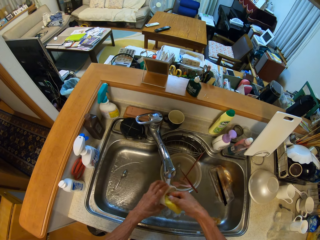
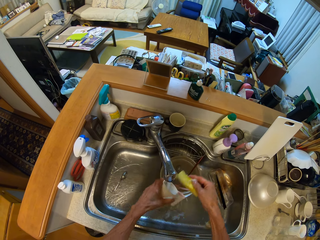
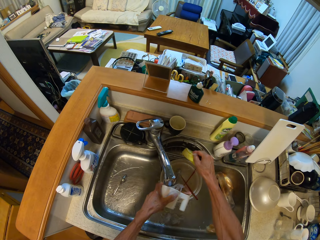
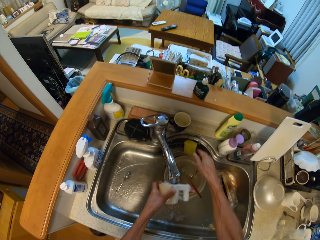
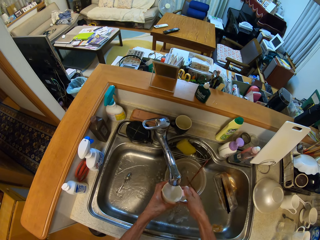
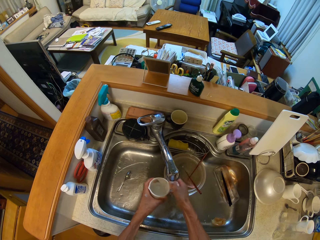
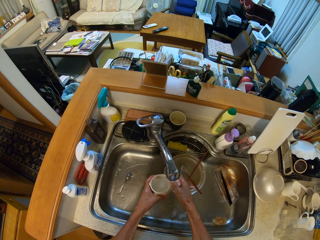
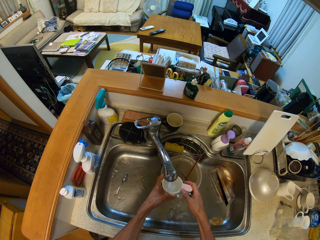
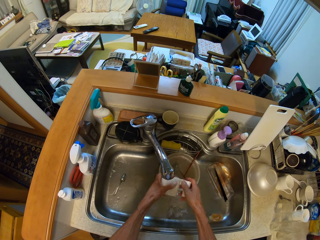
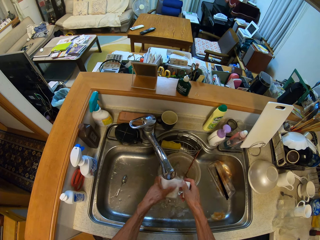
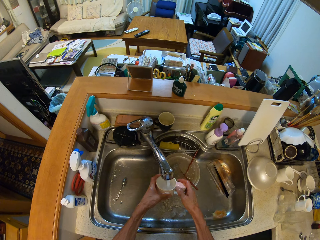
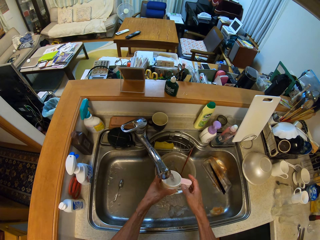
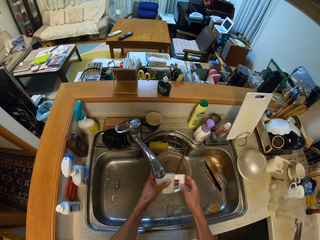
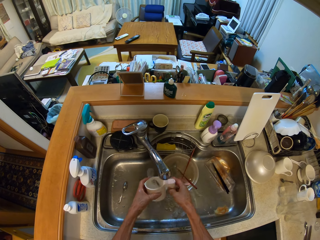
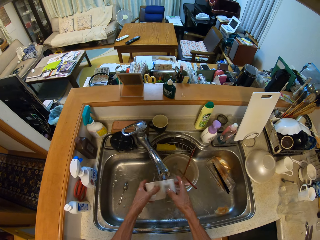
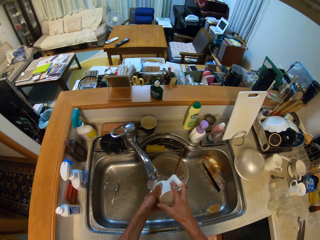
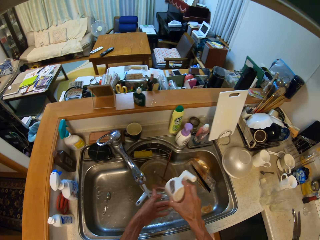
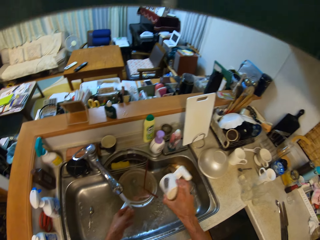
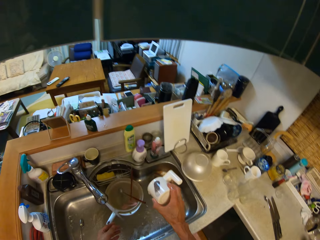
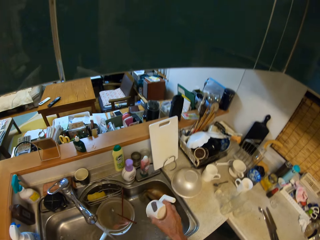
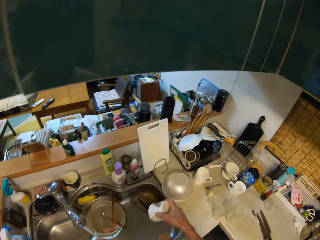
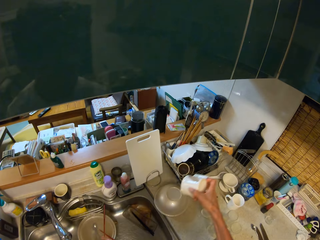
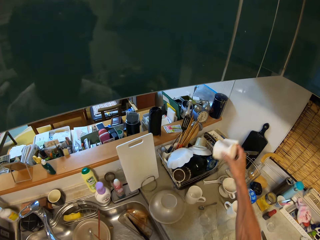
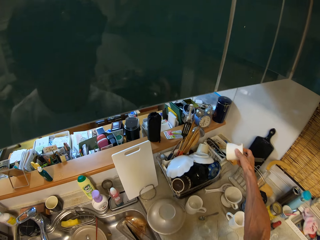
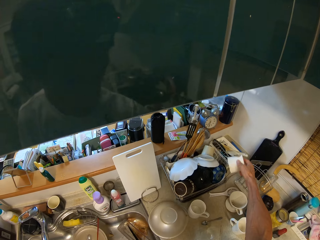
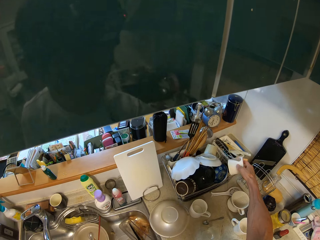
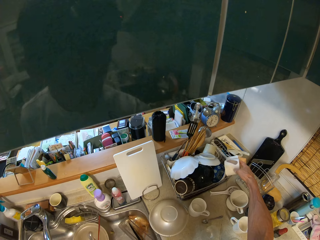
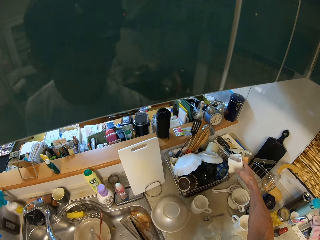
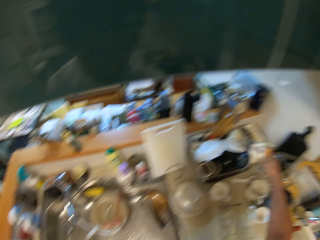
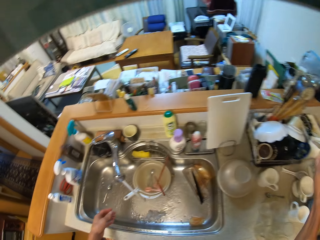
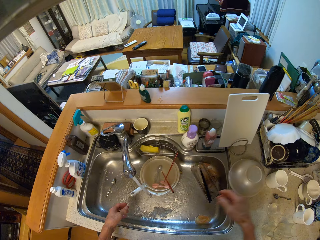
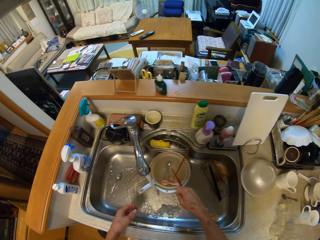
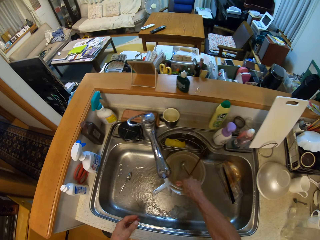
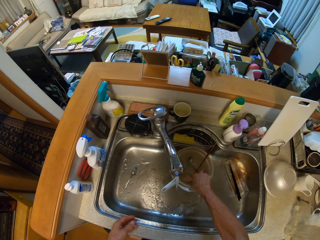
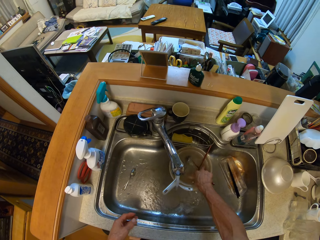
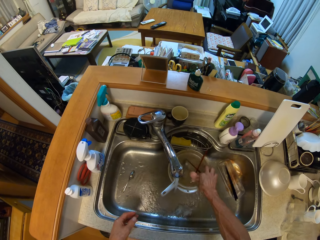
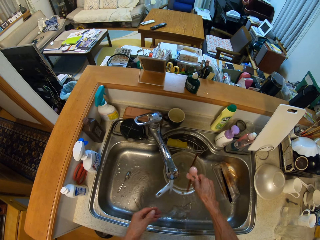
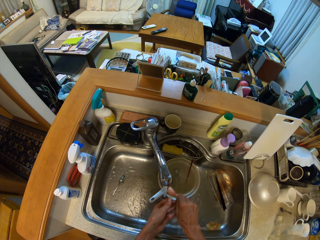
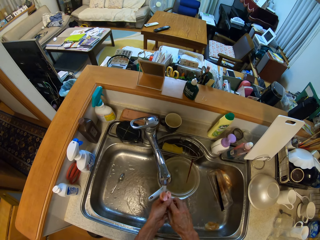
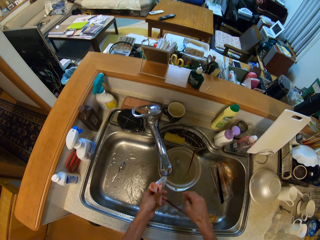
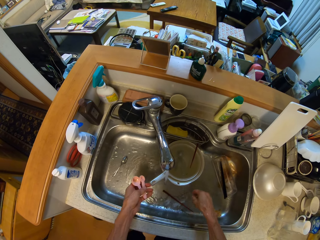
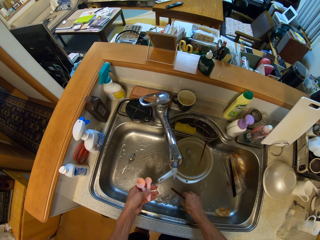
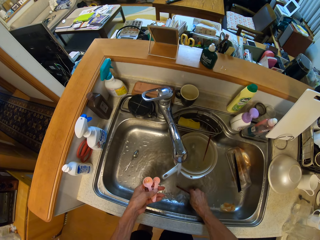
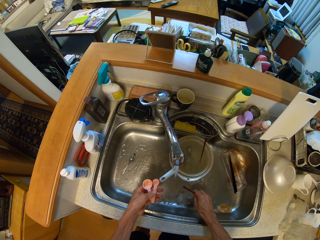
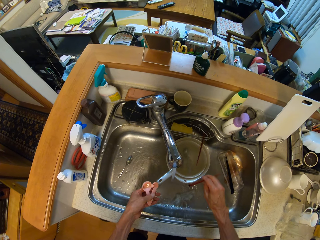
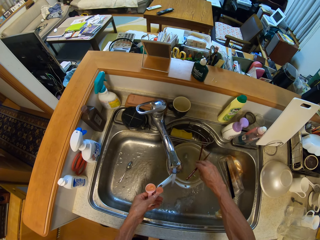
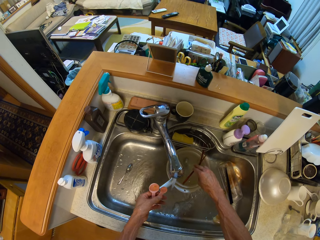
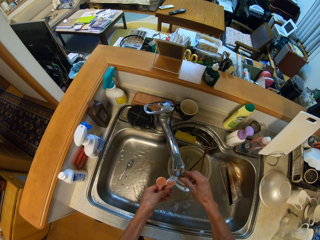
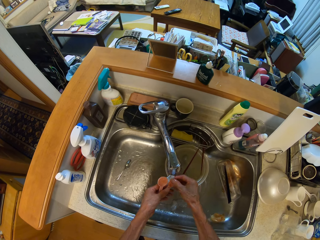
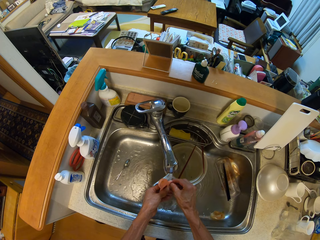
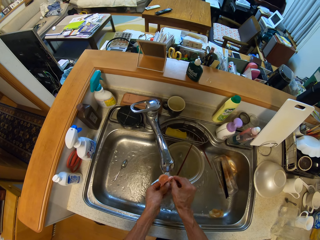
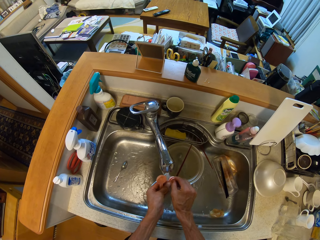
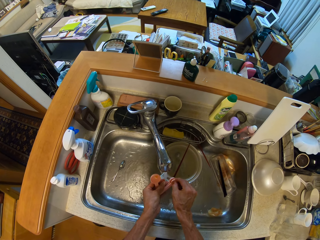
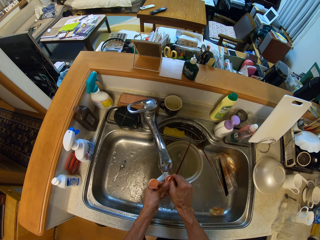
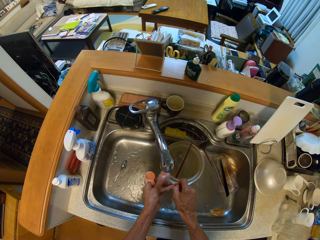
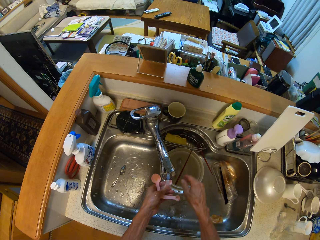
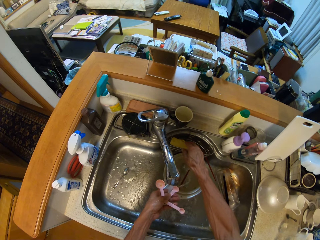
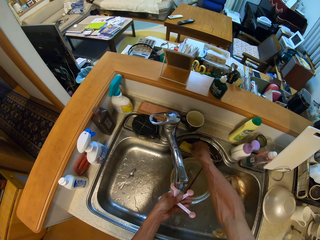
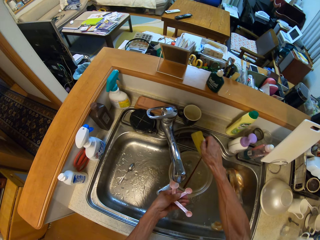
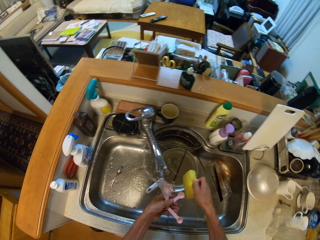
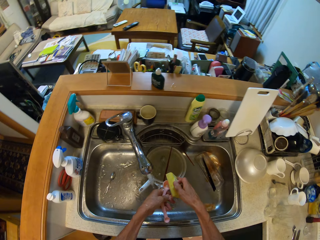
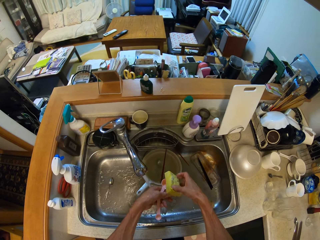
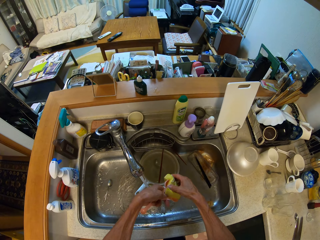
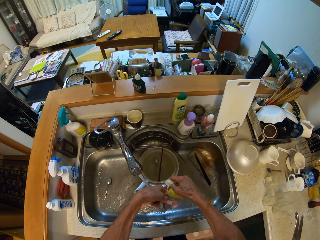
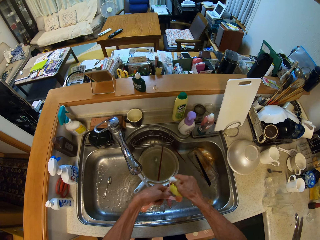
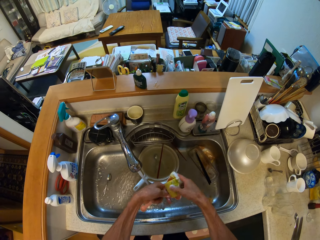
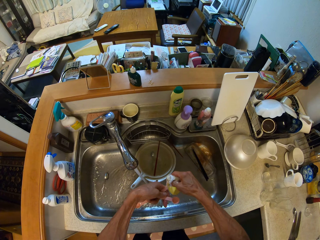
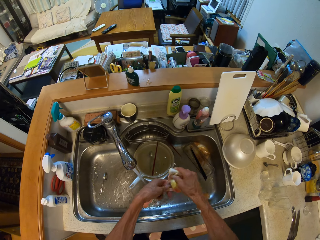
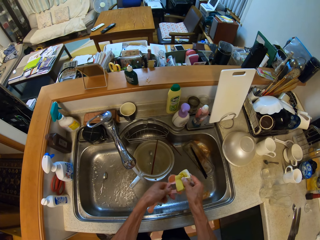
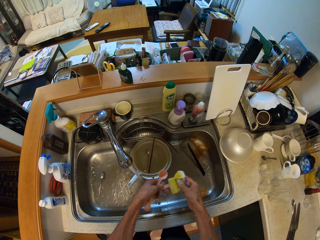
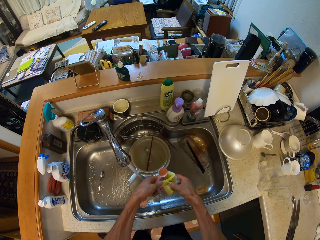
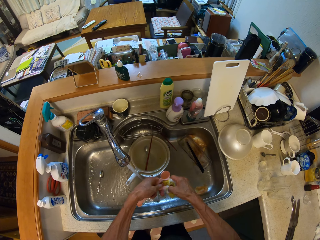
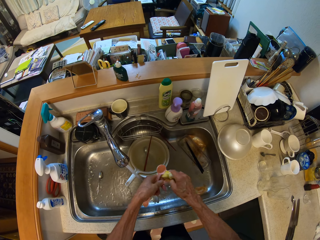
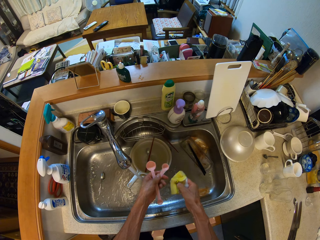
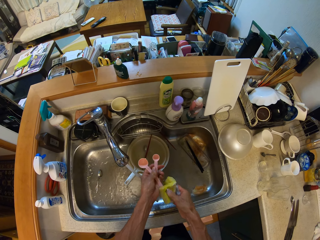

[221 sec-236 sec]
The camera wearer drops the foam on the wash basin with his right hand. He rinses the cup in the wash basin. He shakes off water. He drops the cup in the tray on the table with his right hand. He picks up measuring spoons from the wash basin with his right hand. He repositions a chopstick in the wash basin with his right hand. He picks up the chopsticks. He puts the chopsticks in a bowl. He adjusts the spoons with his right hand. He rinses the measuring spoons. He picks up the foam from the wash basin with his right hand. He washes the spoons with the foam in his right hand.

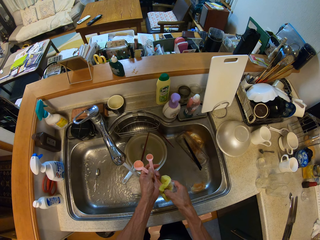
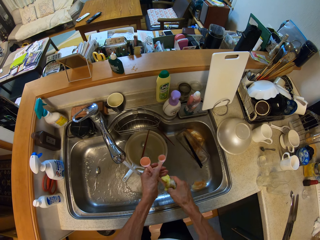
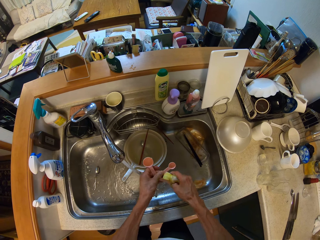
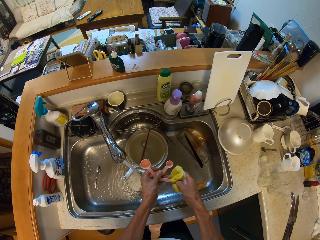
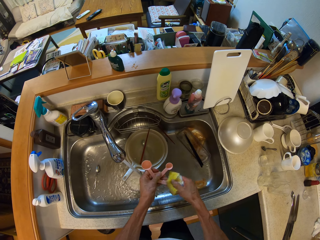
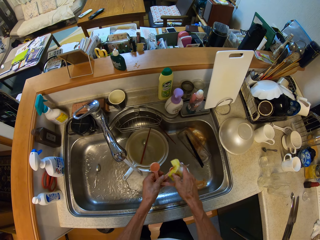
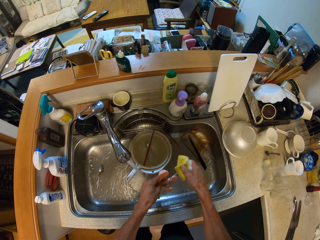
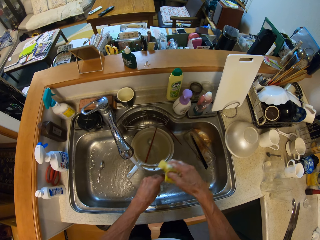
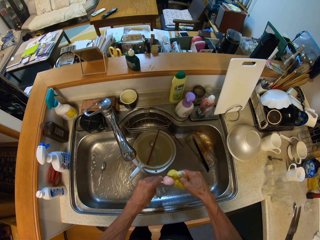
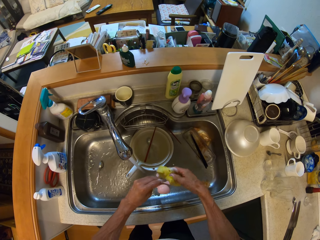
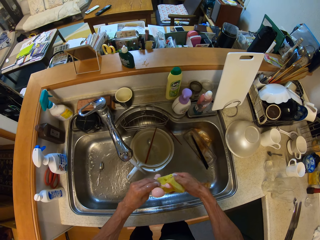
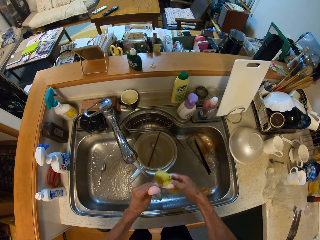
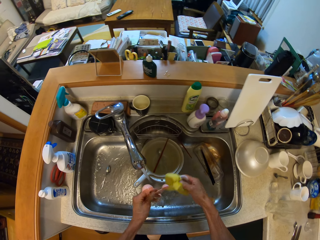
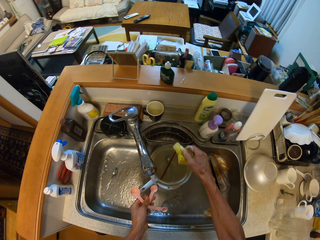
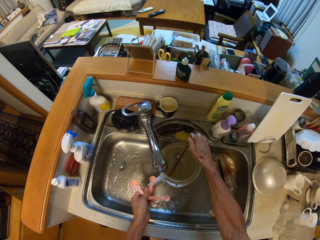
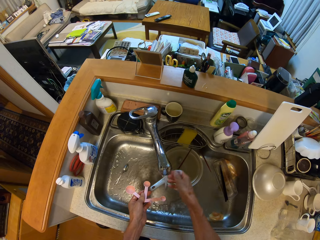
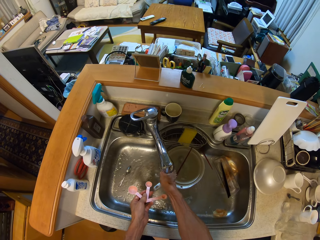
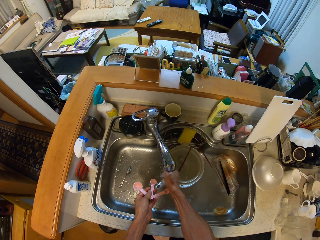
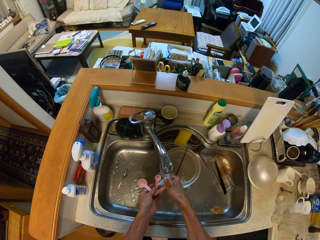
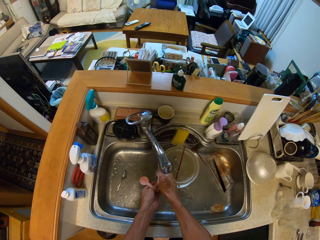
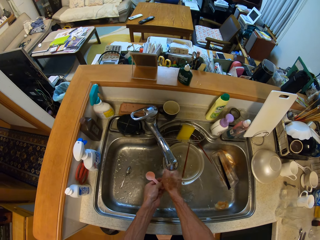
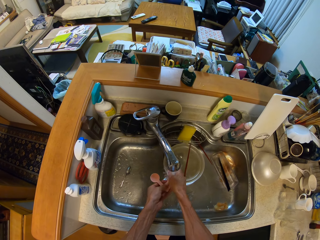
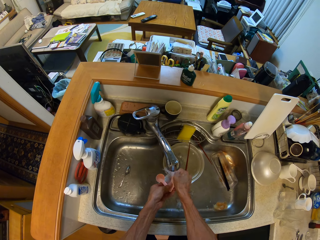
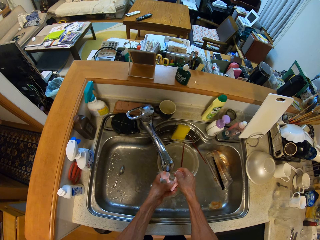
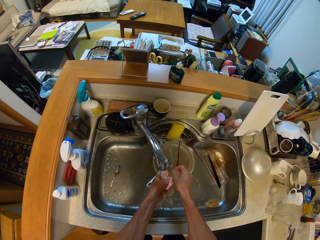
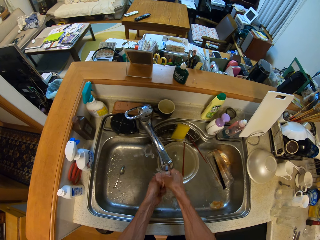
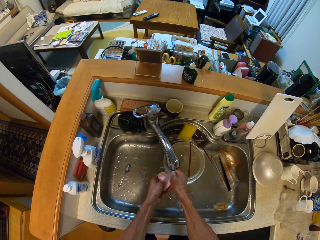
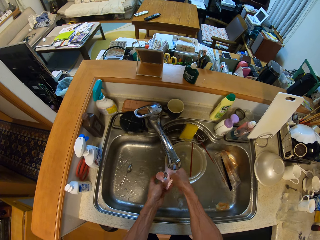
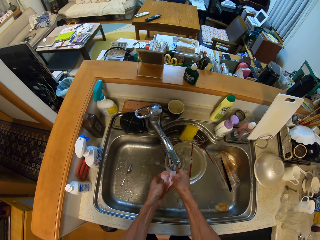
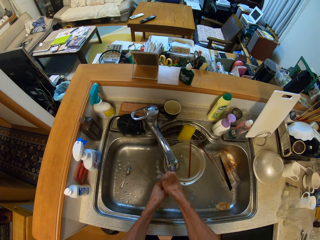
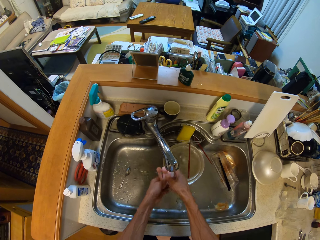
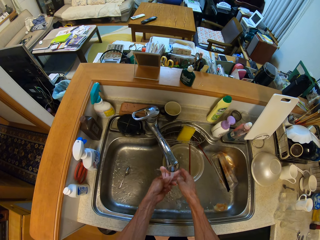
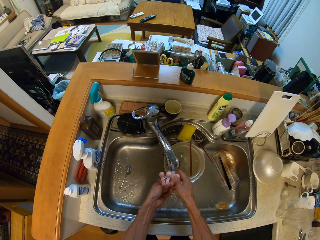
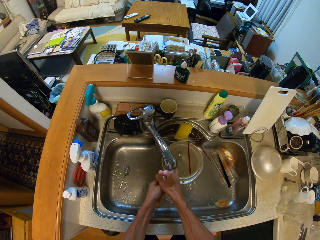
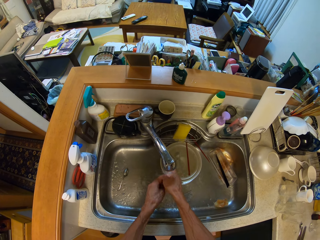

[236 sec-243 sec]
The camera wearer drops the foam on the wash basin with his right hand. He rinses the spoons in the wash basin.
